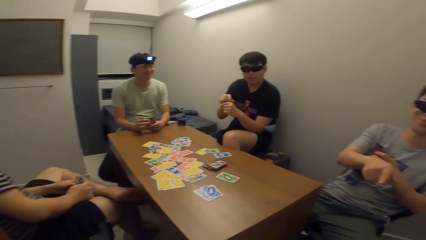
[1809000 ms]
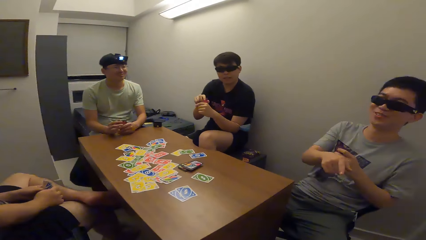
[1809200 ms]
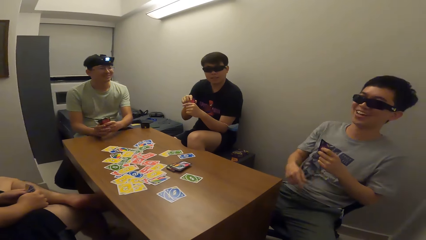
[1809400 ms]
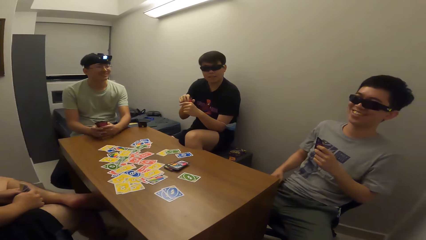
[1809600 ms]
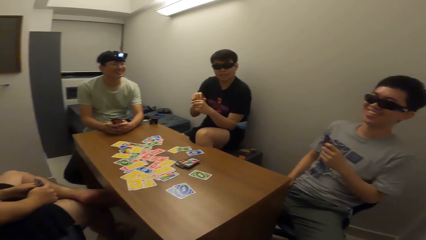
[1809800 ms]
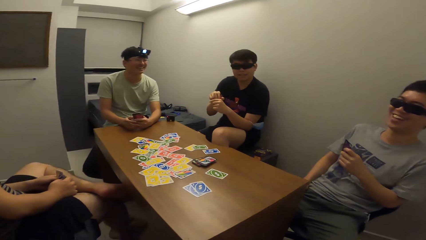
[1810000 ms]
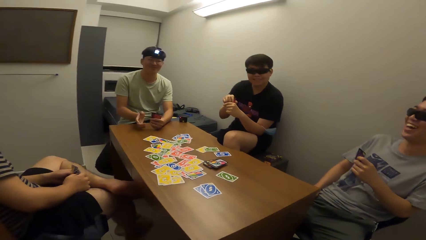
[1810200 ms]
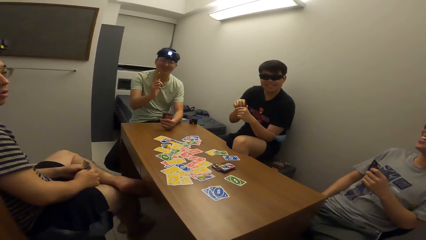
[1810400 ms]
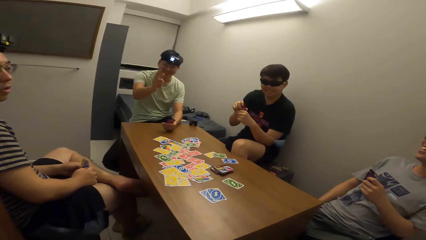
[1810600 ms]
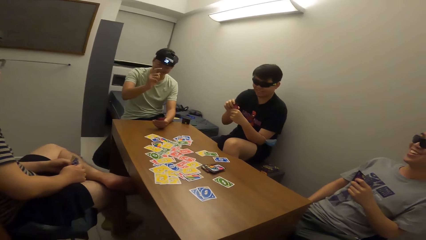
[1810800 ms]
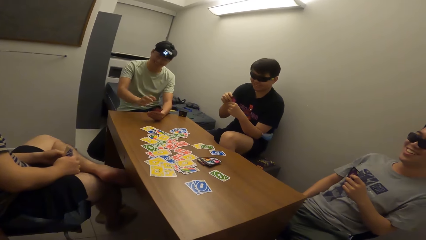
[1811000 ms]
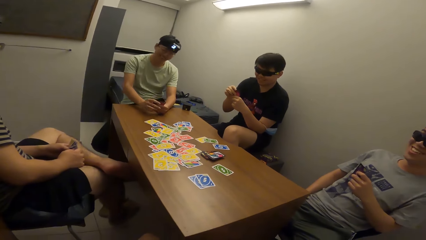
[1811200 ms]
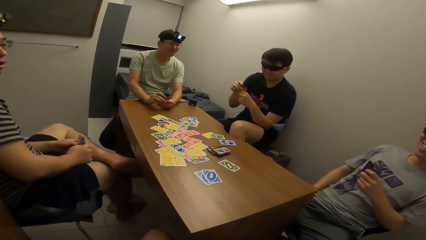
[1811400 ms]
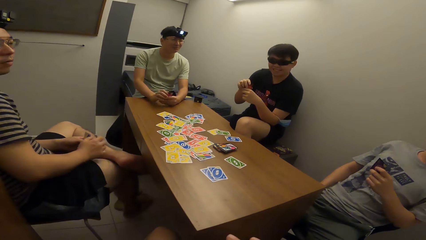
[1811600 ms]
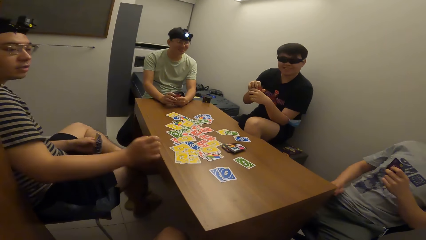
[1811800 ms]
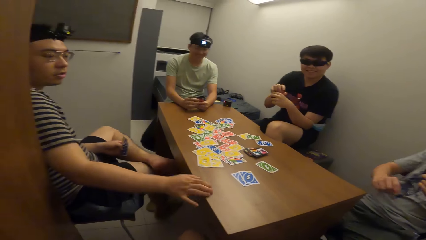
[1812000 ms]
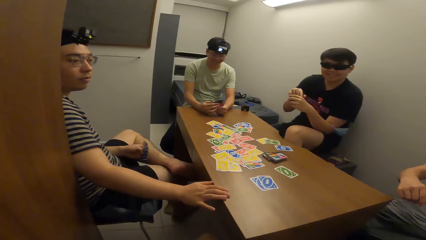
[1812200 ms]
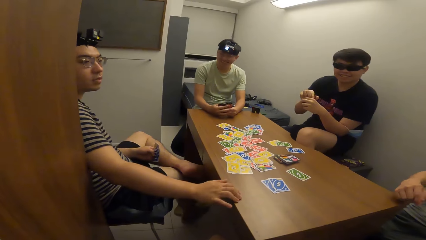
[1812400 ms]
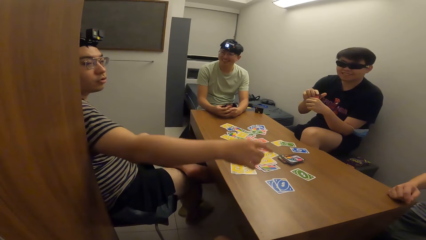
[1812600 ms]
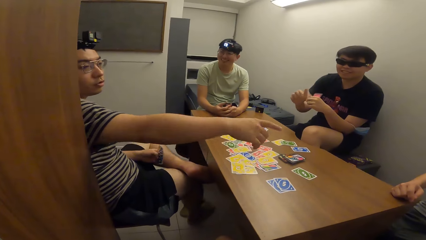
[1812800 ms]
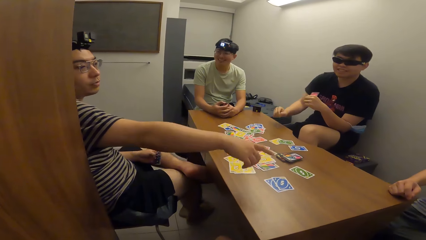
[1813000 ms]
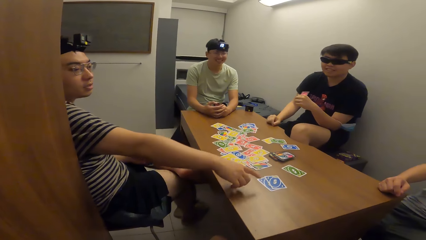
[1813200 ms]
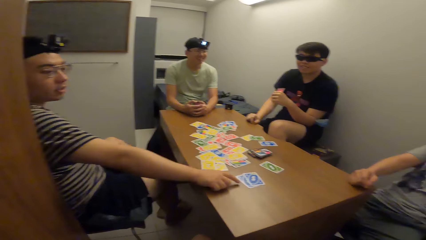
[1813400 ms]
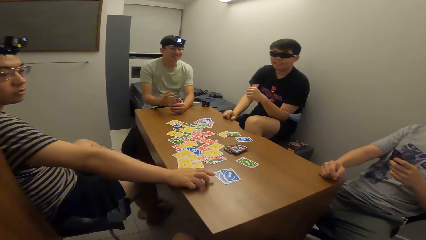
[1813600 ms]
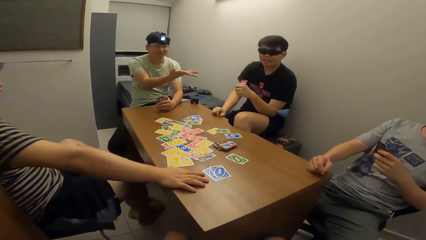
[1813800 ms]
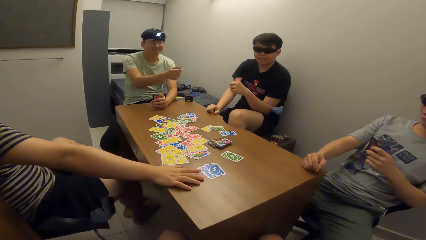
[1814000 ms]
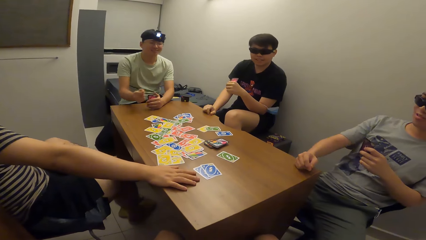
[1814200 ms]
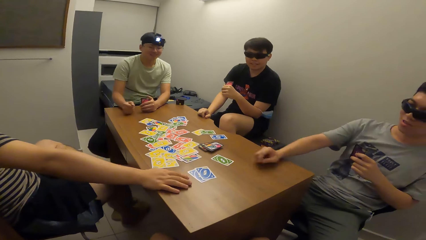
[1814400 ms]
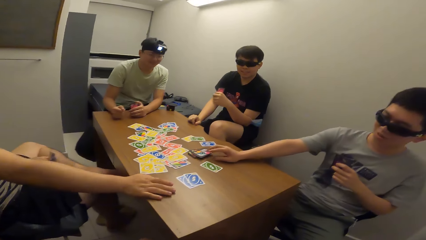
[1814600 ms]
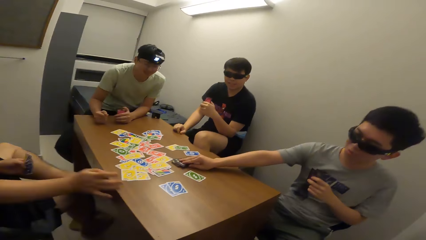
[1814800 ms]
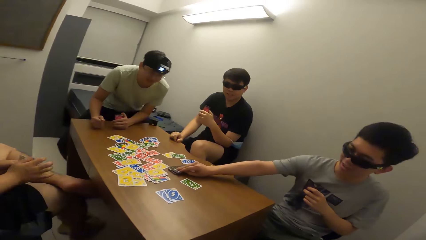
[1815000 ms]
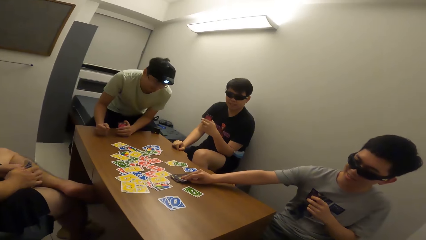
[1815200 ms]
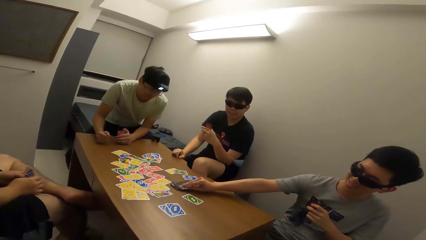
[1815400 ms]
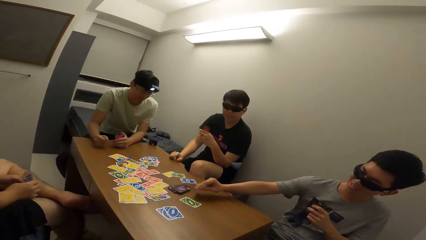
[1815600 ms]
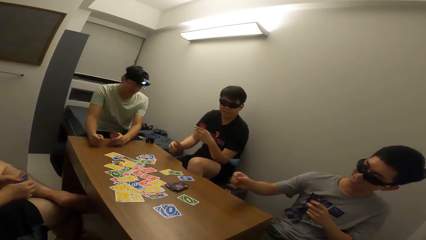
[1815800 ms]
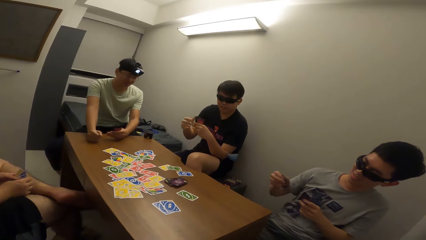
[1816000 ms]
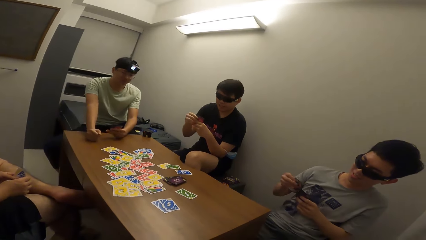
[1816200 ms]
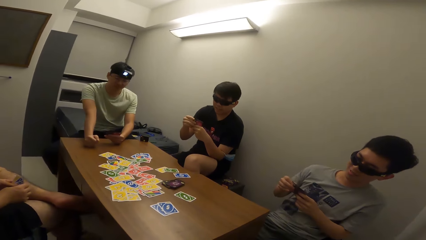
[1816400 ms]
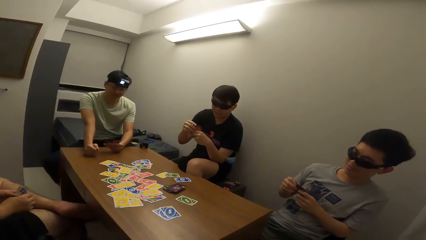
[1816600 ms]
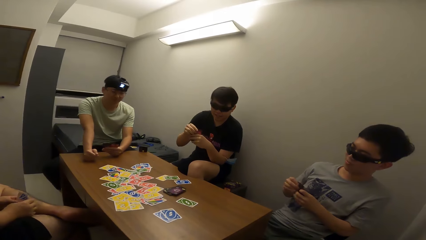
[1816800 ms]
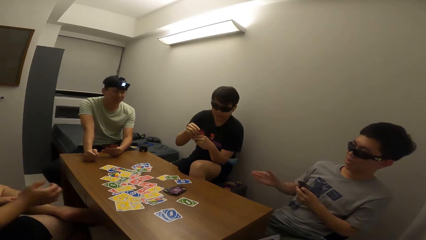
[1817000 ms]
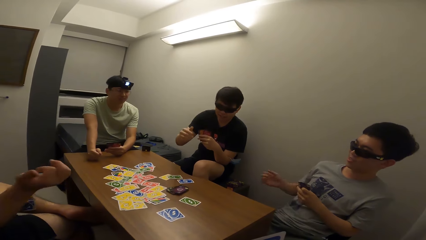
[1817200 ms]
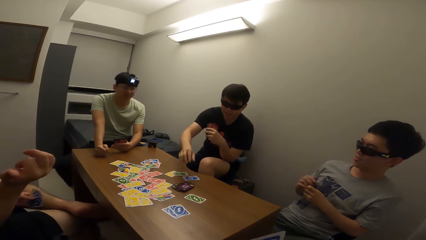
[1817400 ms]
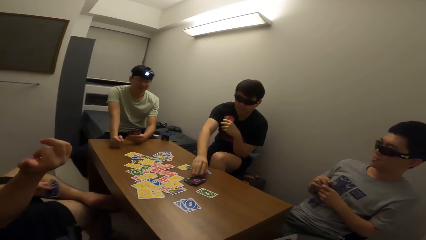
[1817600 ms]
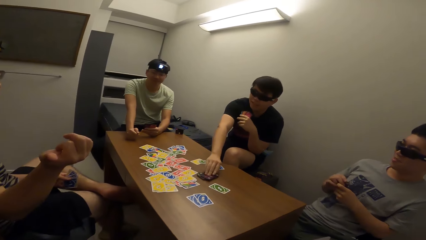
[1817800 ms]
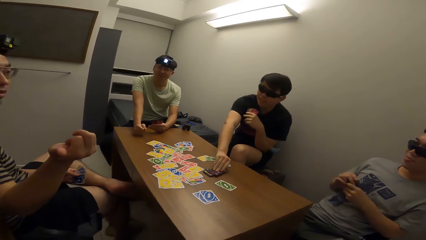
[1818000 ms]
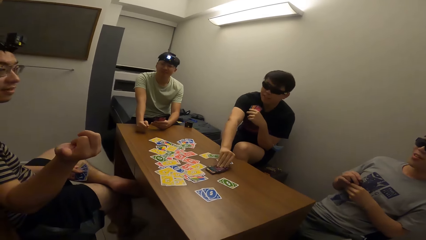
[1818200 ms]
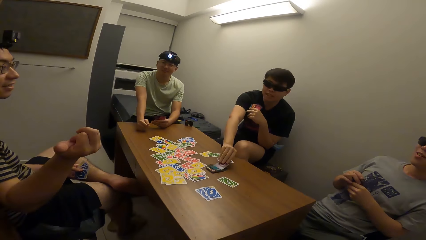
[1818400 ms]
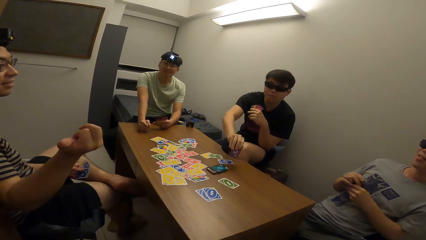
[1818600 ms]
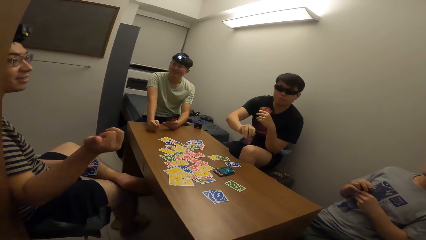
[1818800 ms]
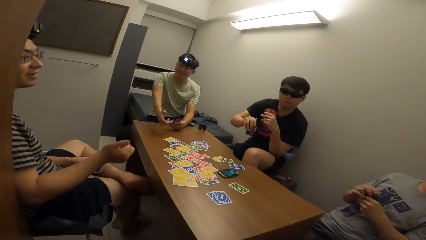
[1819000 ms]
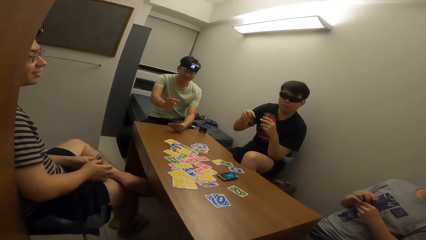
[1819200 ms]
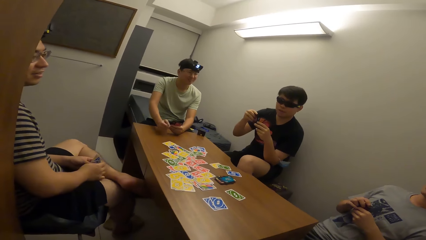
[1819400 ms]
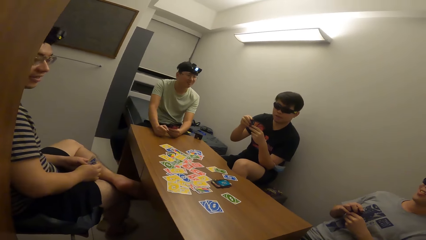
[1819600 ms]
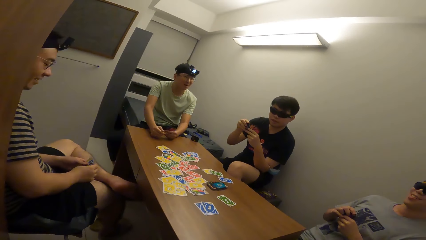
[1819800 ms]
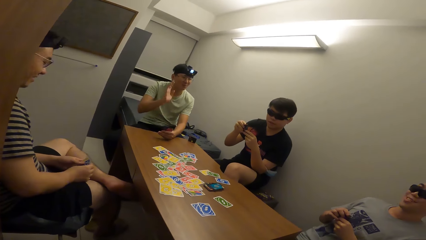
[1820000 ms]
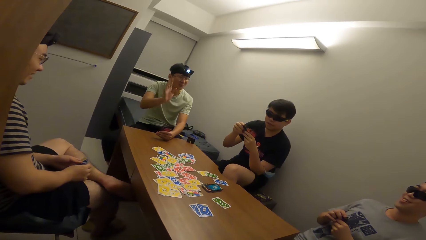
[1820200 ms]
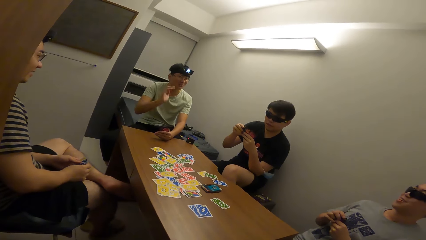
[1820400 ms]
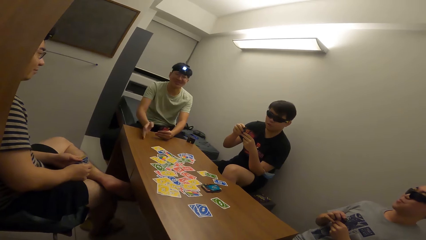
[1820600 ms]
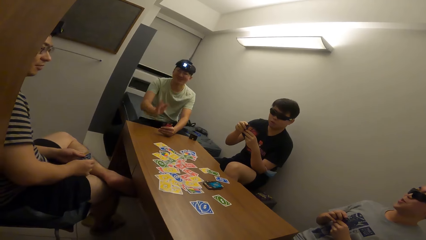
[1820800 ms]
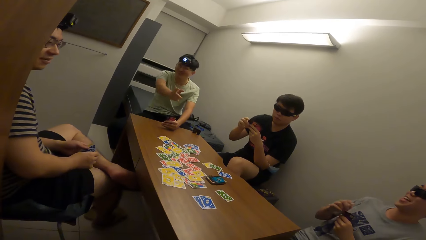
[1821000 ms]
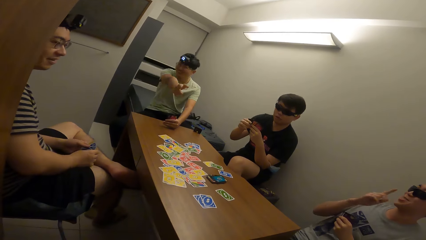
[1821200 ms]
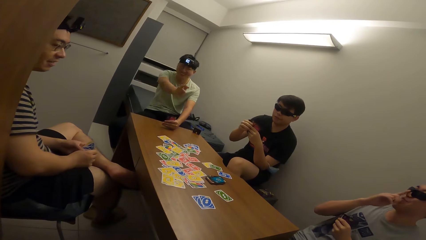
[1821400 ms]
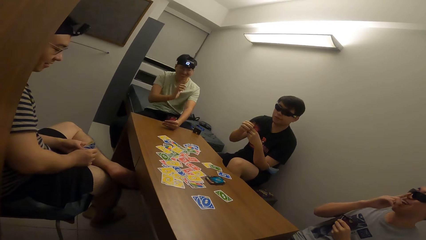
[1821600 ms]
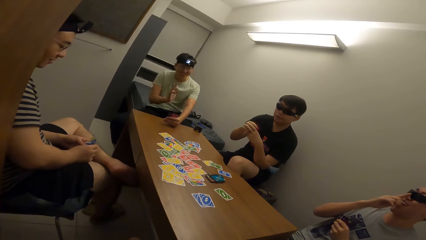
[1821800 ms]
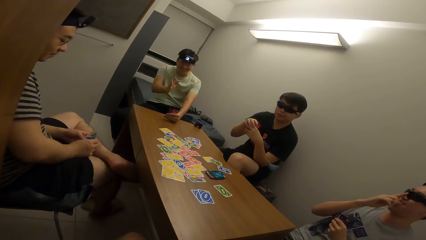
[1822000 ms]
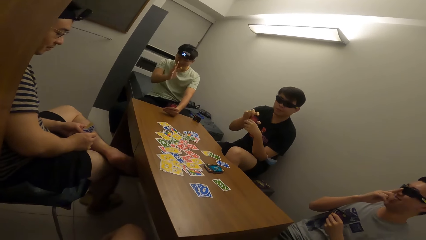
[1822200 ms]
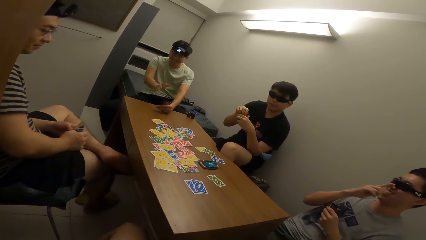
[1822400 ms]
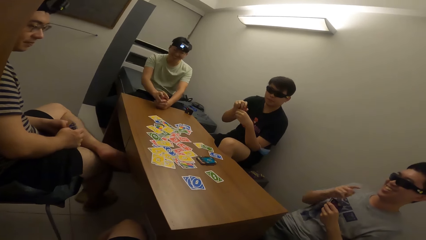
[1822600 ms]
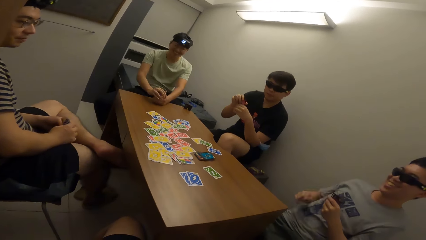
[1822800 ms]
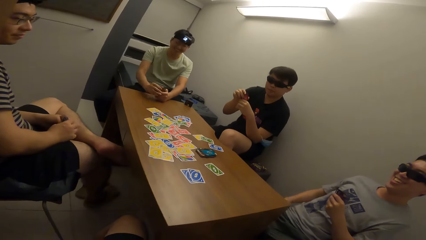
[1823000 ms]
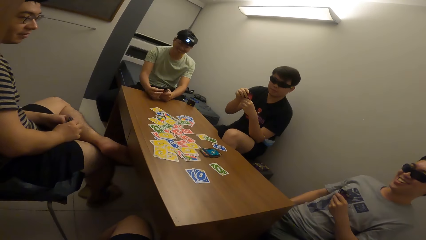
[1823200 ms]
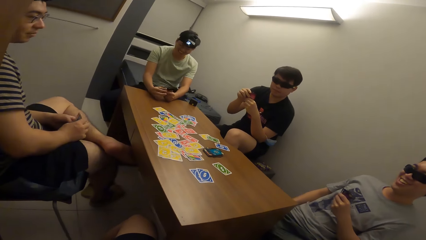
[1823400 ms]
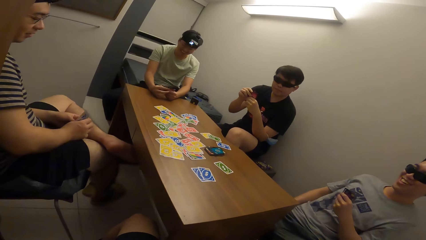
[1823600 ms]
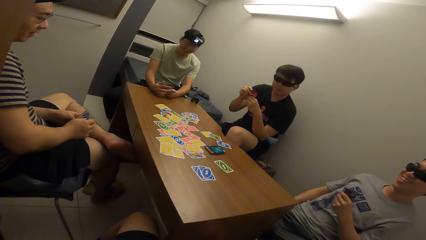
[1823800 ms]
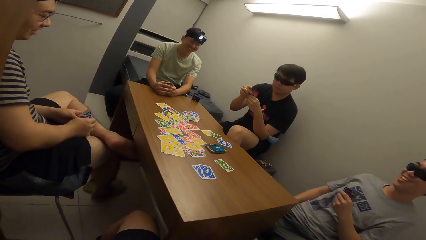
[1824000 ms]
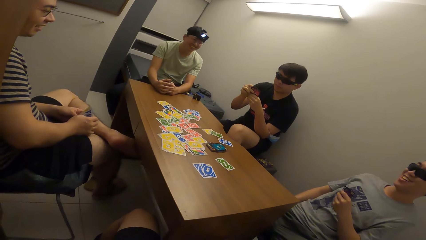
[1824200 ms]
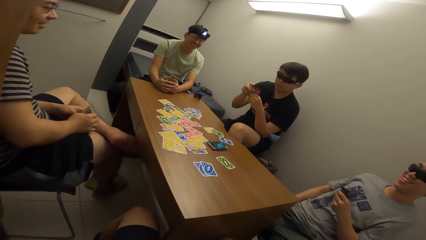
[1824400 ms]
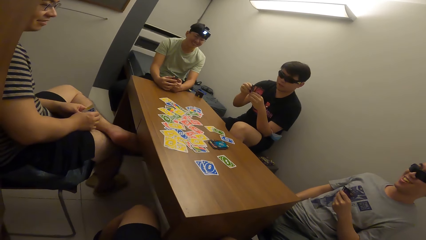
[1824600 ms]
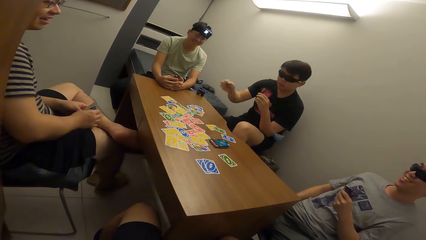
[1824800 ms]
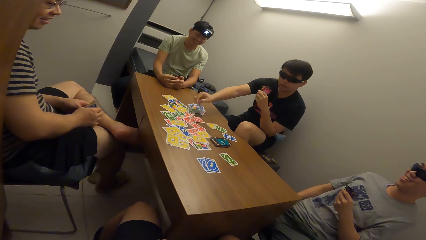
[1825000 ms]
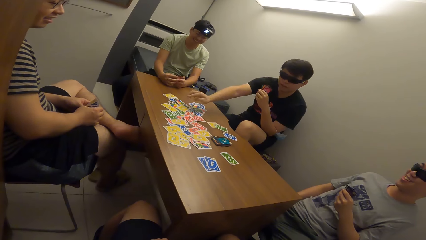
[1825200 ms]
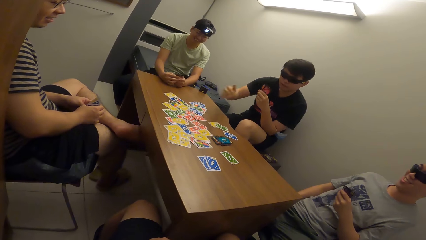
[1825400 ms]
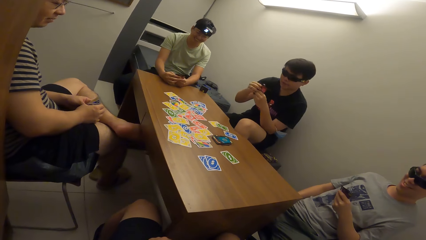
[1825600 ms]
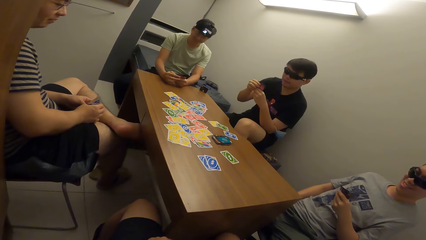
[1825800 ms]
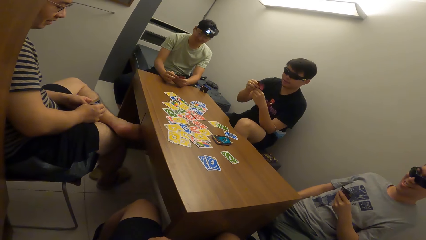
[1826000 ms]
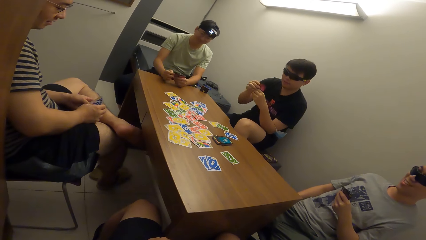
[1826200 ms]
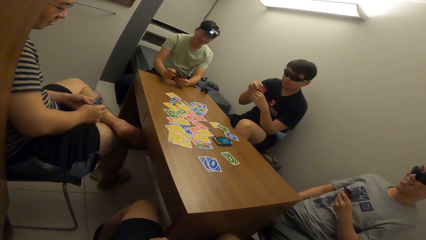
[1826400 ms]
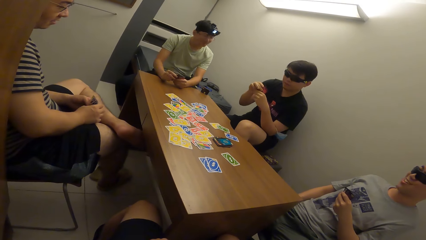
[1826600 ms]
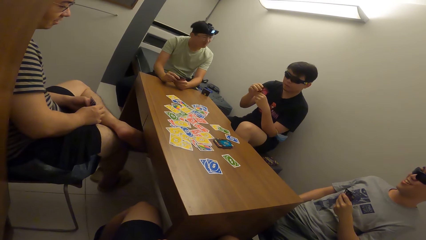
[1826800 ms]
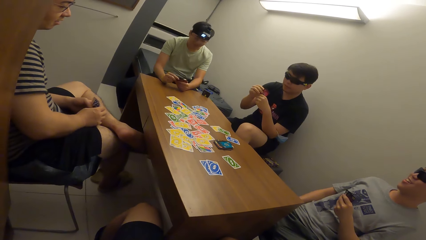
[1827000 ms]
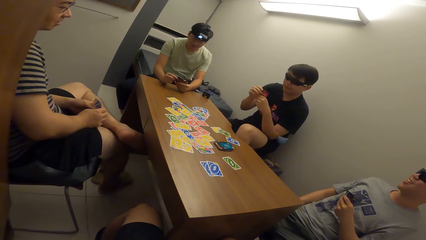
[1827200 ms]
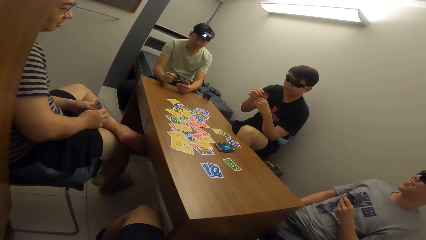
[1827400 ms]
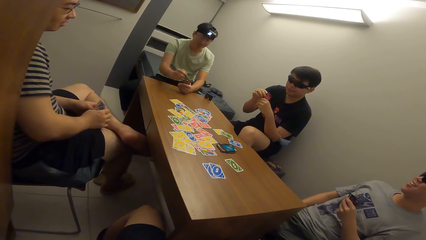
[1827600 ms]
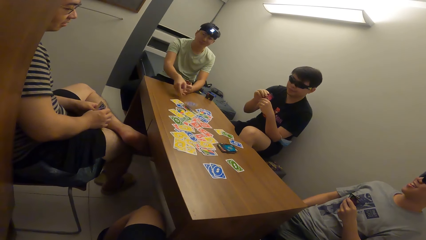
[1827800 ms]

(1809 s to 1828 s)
A man picks up a playing card on the table with his right hand. Another man picks up a playing card on the table with his right hand and drops the playing card on the table with his right hand. A third man drops a playing card.
